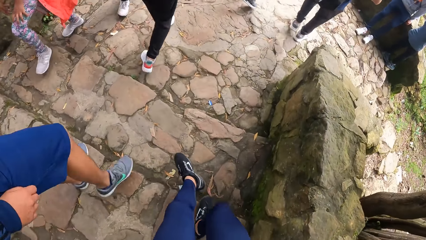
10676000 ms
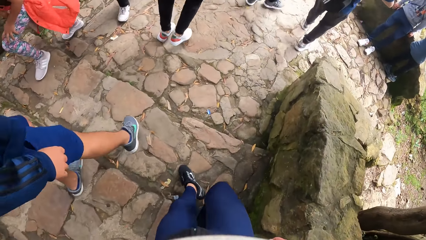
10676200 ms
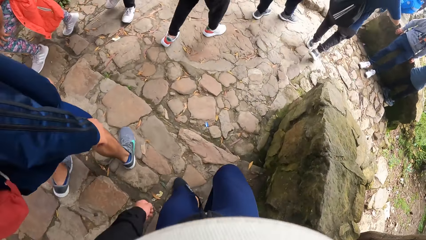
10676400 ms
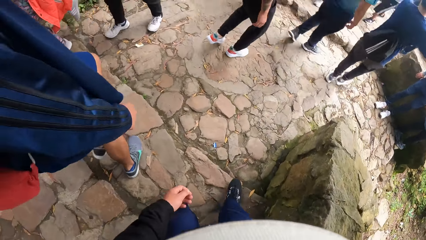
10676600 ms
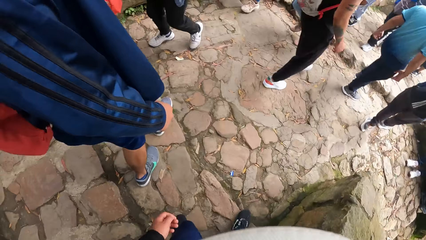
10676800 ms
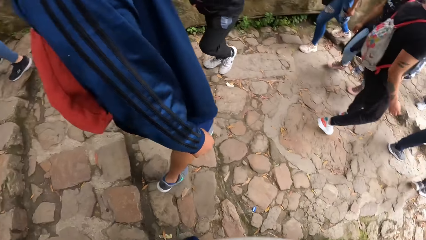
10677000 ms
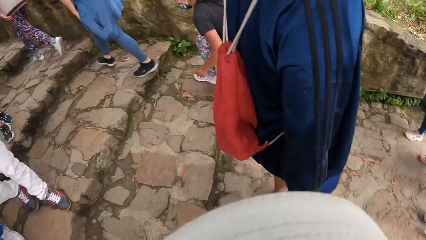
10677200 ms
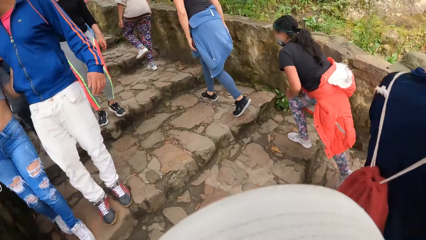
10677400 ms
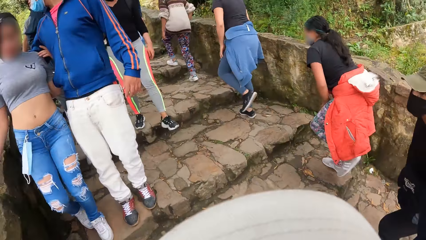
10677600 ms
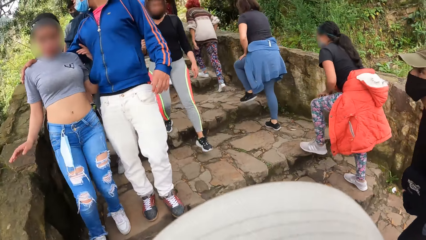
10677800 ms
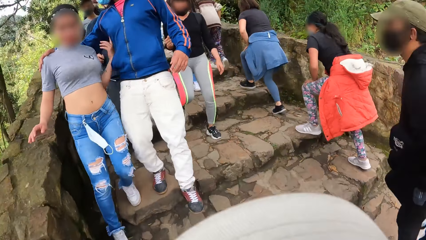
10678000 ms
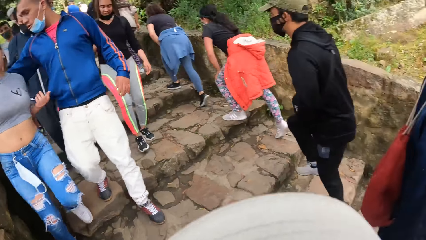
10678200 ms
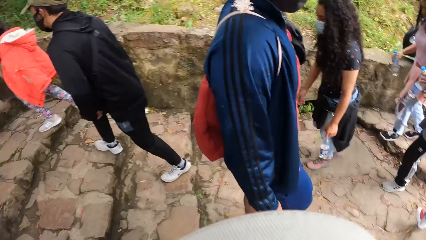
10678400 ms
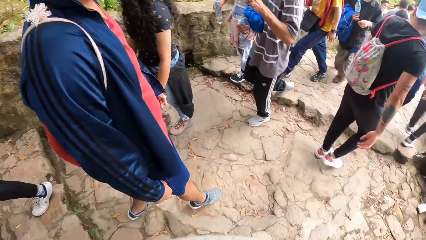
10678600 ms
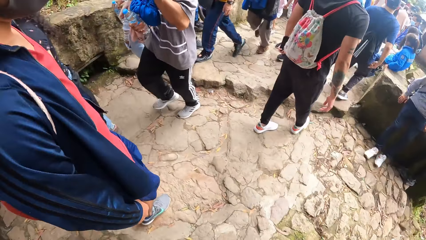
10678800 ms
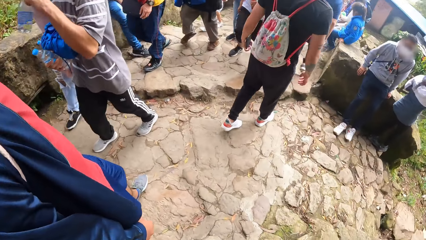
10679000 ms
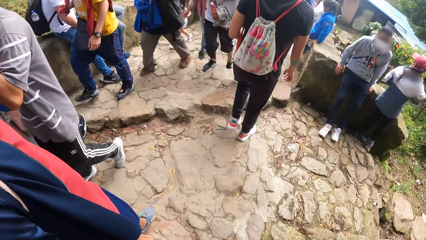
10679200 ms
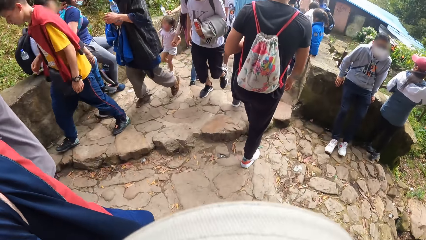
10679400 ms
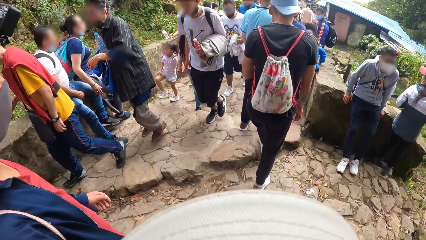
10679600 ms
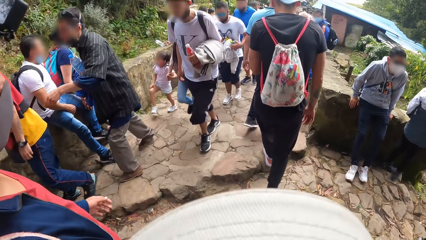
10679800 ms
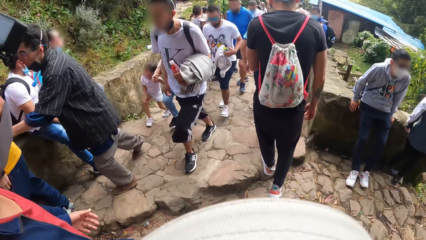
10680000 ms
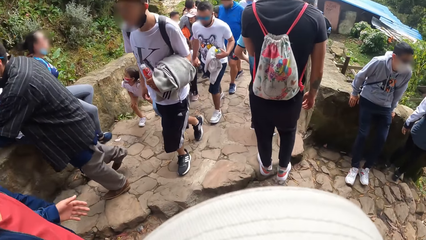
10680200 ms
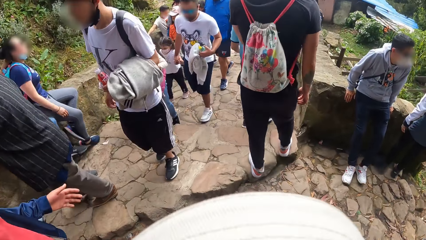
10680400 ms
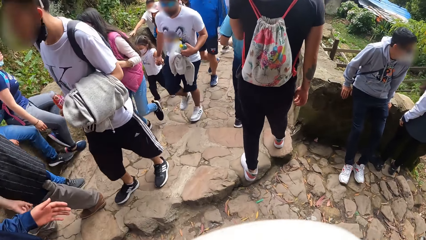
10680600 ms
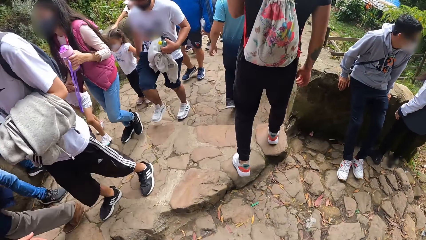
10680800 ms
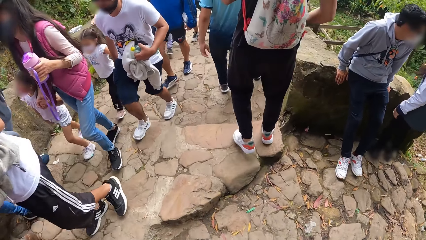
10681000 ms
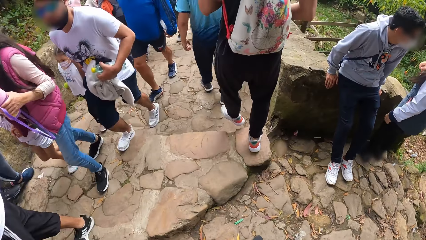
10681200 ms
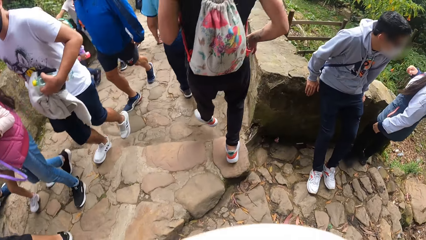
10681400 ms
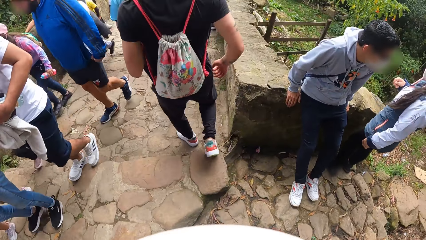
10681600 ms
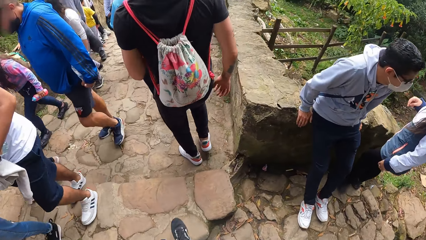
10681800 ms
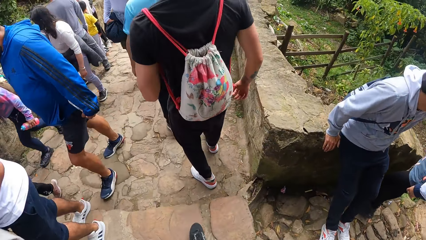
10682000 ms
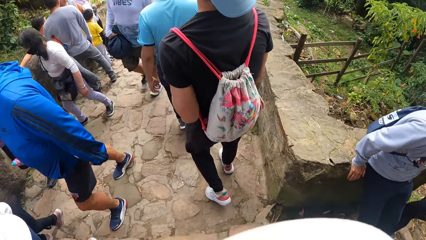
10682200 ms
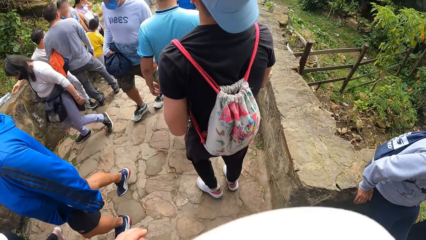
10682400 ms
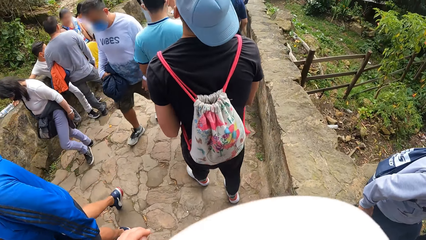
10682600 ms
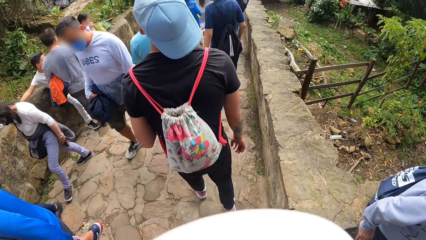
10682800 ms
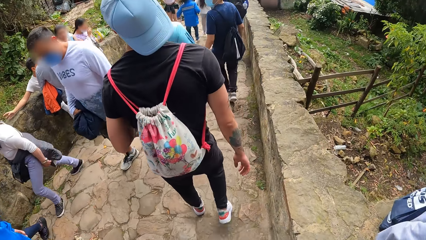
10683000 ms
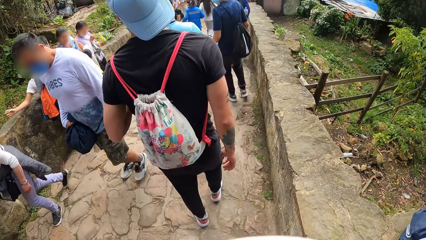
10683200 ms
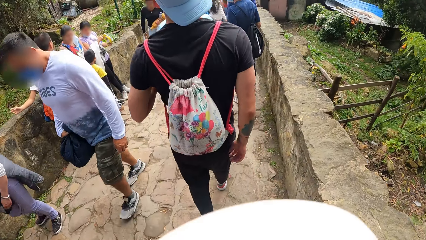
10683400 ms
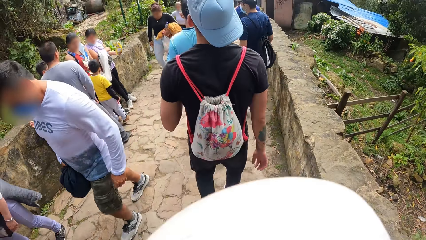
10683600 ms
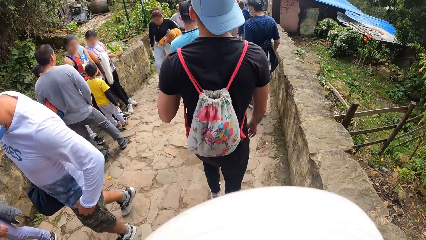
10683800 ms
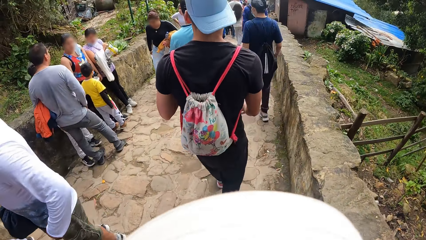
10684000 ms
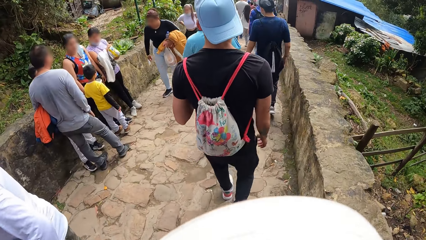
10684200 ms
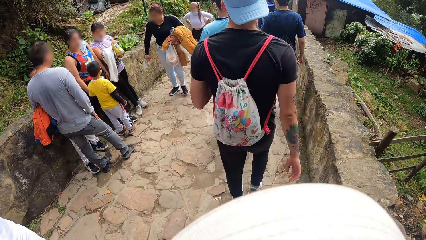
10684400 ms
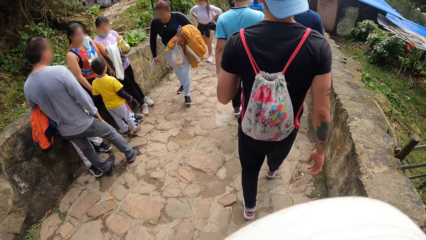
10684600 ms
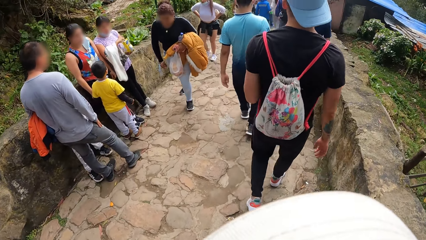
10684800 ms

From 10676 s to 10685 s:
The camera wearer looks back. A man walks along a path. The camera wearer walks along the path. The man walks along the path.

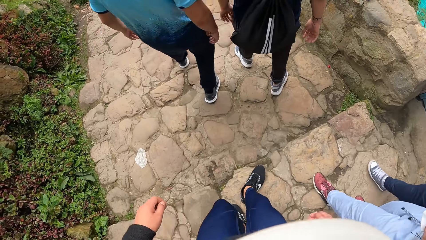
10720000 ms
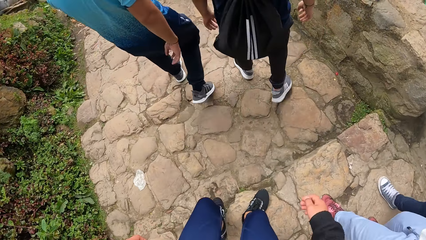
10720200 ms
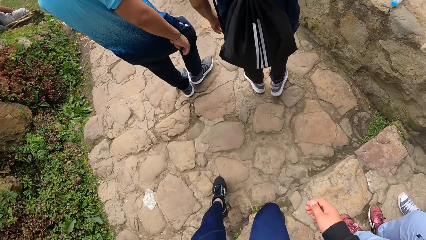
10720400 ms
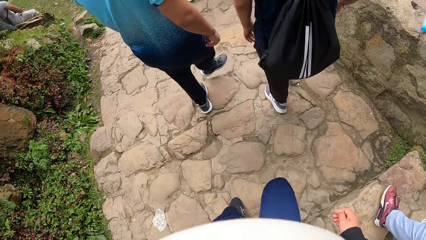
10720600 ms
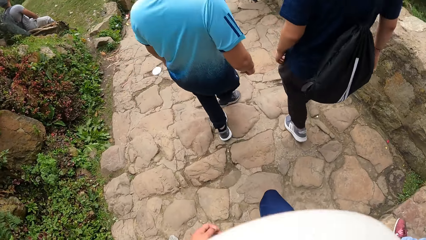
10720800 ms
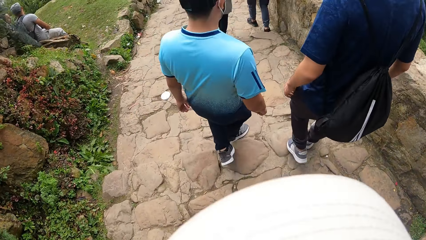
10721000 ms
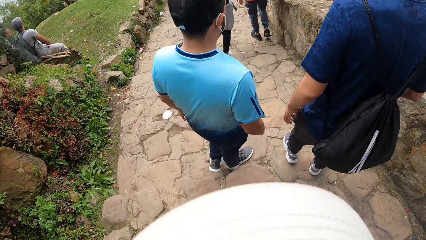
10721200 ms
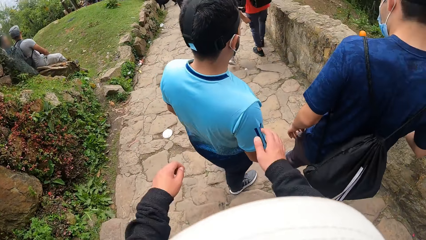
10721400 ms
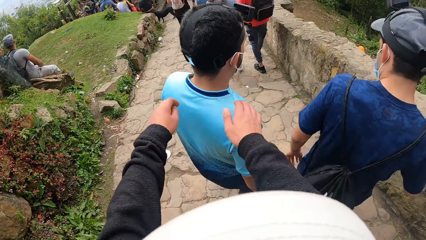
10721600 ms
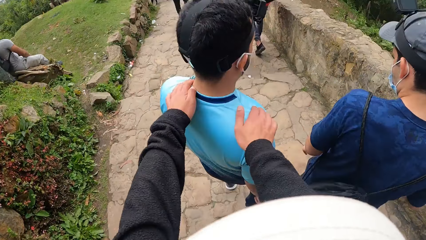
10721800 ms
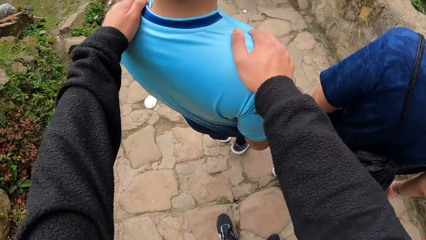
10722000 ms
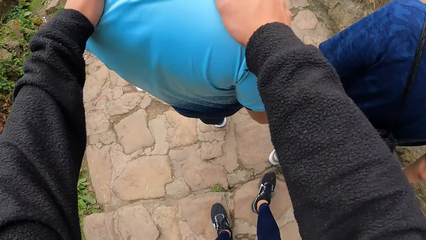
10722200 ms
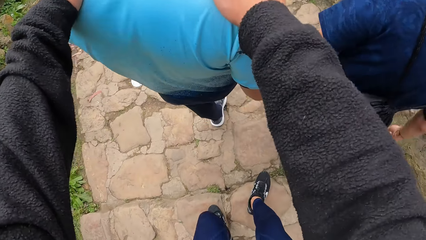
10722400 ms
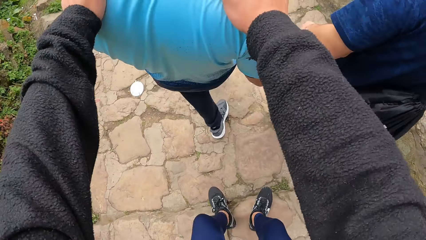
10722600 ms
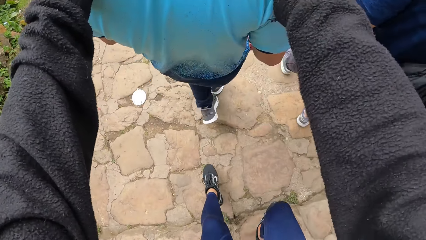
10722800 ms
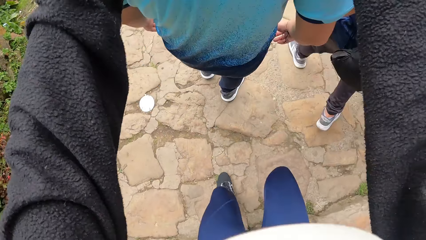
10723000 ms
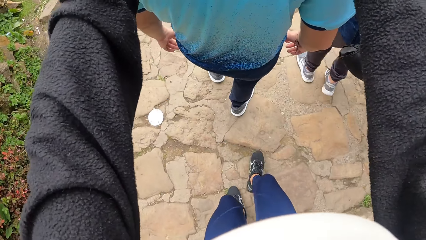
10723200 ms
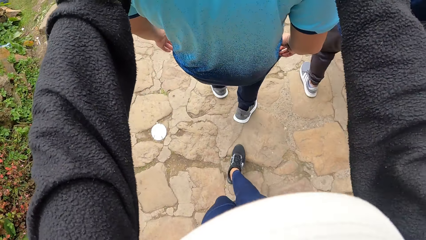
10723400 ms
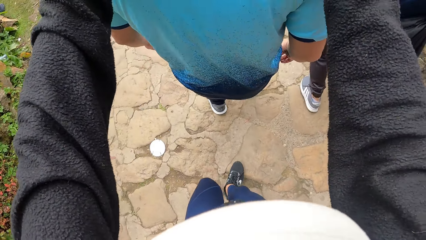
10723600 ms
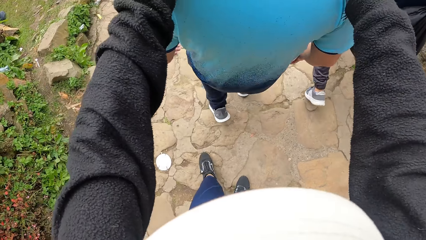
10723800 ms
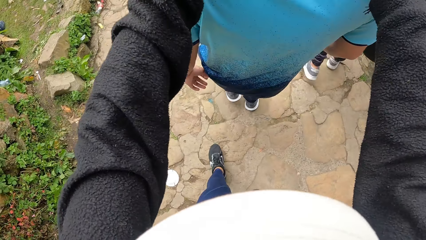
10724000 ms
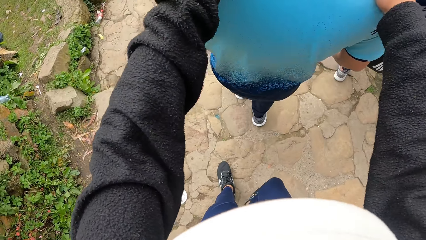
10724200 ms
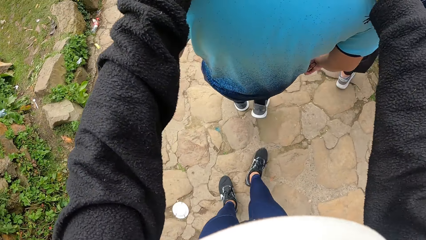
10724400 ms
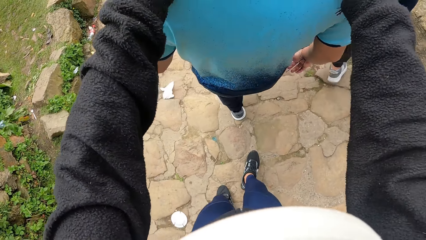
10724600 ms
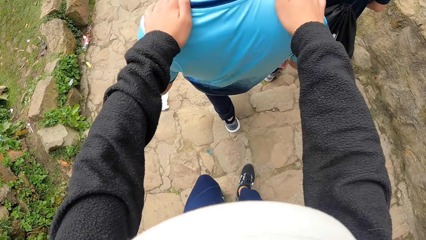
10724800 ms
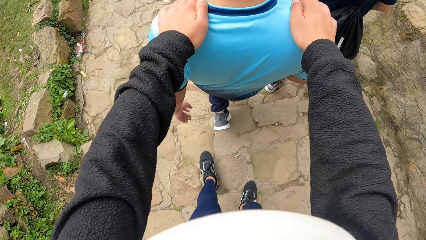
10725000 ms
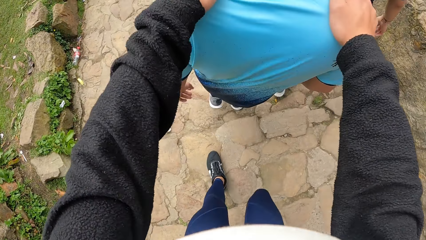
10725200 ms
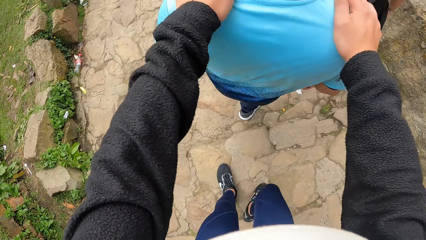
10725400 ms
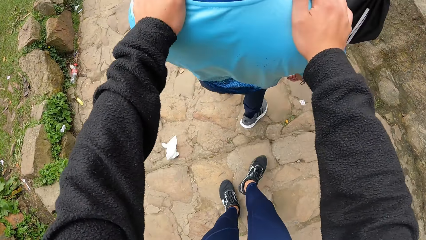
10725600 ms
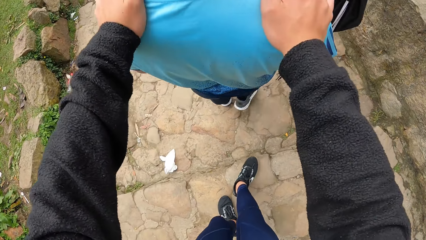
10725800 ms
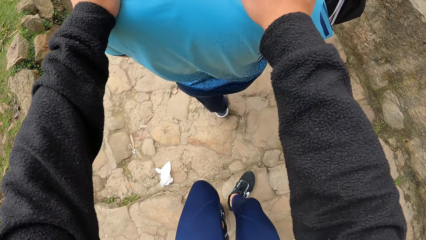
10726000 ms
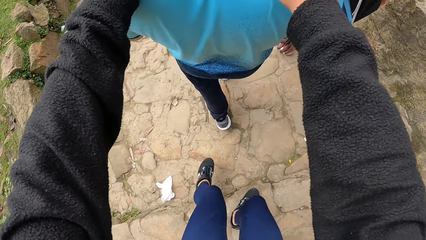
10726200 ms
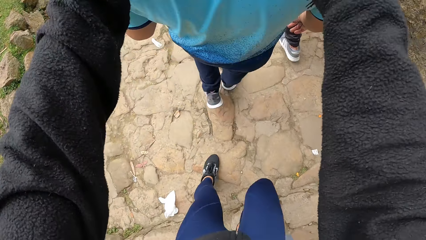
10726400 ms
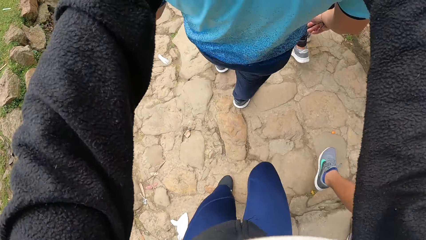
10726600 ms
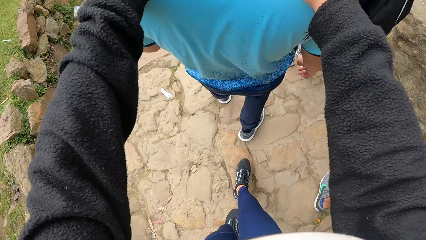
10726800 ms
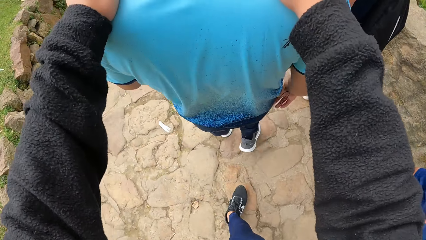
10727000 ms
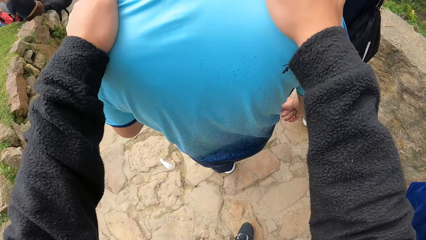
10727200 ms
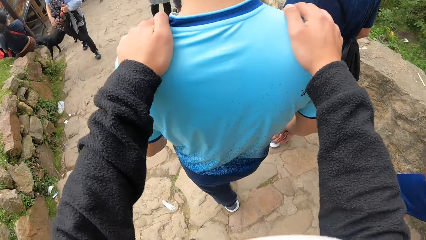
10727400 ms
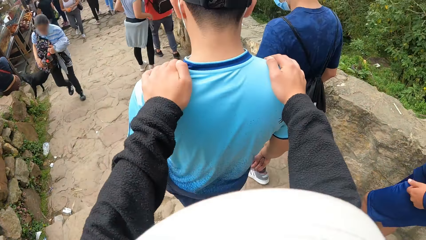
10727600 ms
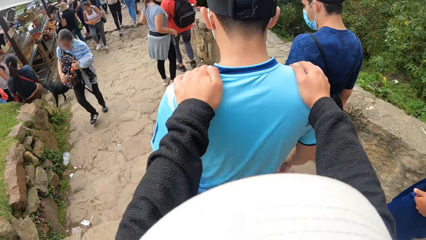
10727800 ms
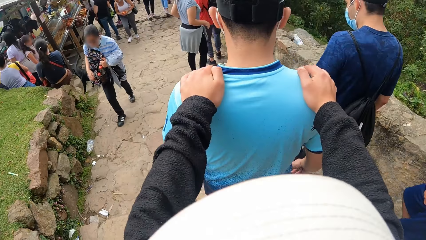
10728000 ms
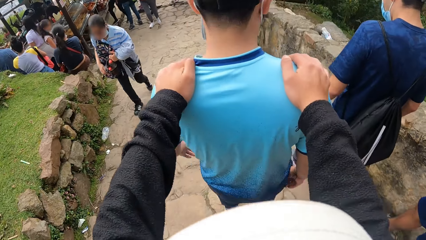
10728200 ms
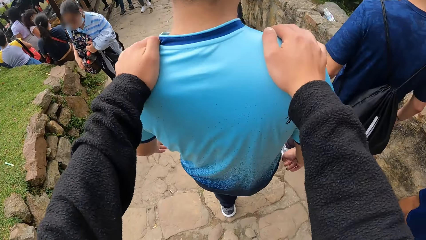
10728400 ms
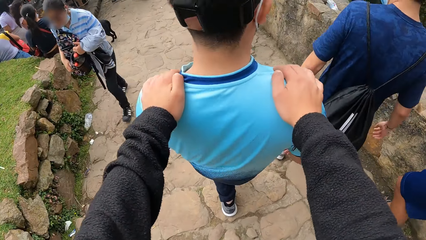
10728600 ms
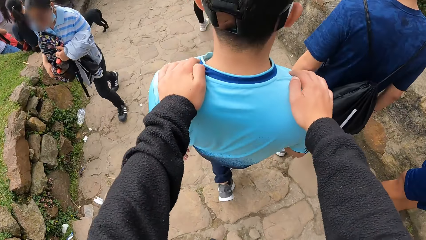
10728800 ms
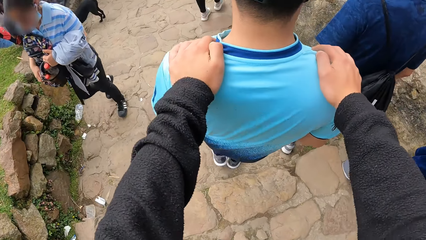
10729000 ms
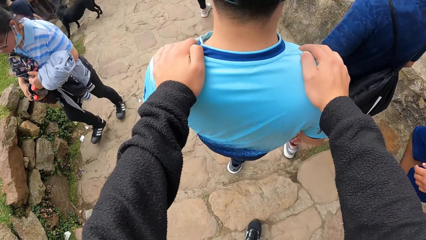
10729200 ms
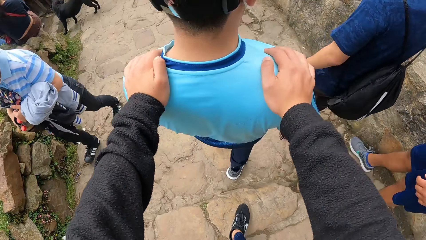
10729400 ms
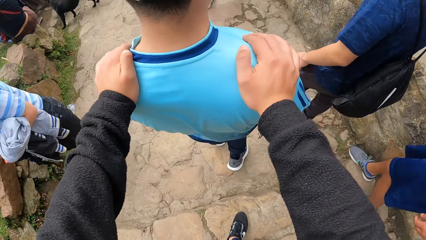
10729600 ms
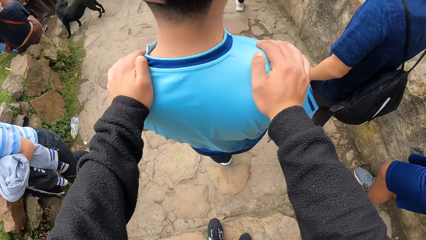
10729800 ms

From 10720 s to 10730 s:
The camera wearer puts both hands on a man on the shoulder. They walk down the stairs.
